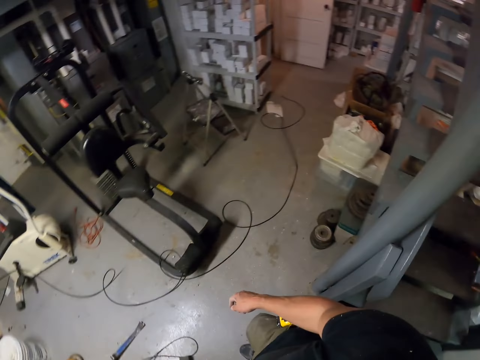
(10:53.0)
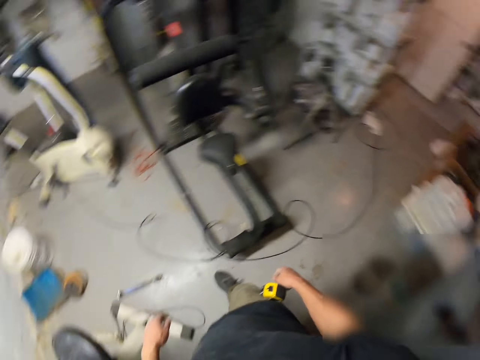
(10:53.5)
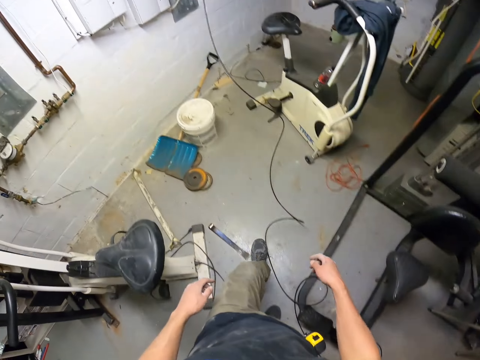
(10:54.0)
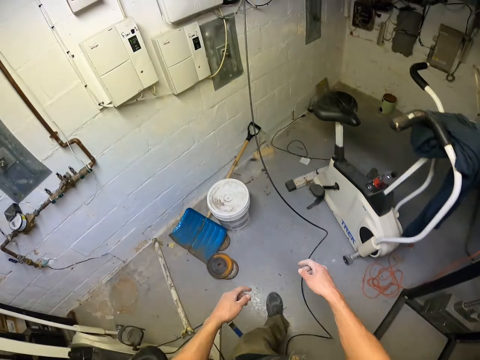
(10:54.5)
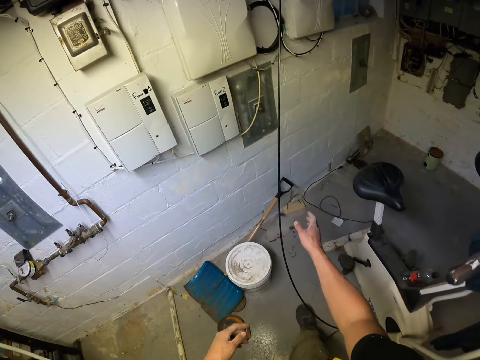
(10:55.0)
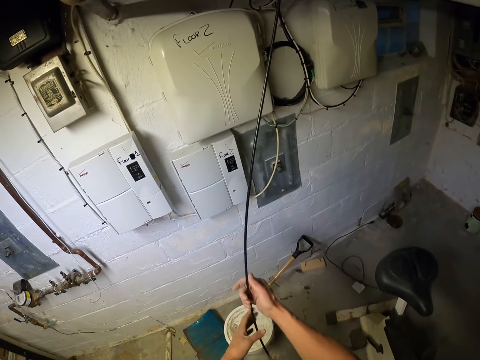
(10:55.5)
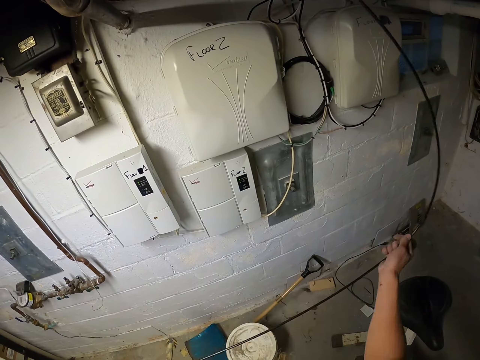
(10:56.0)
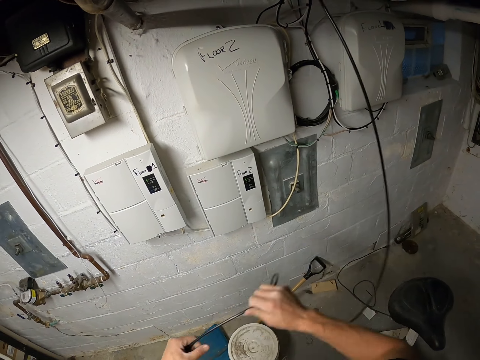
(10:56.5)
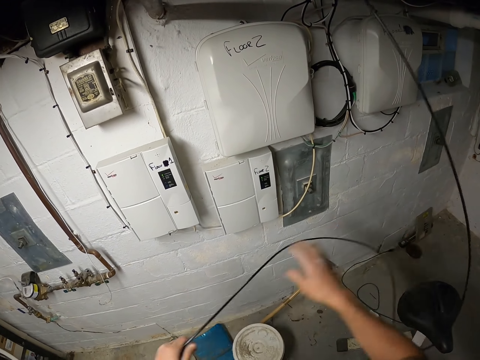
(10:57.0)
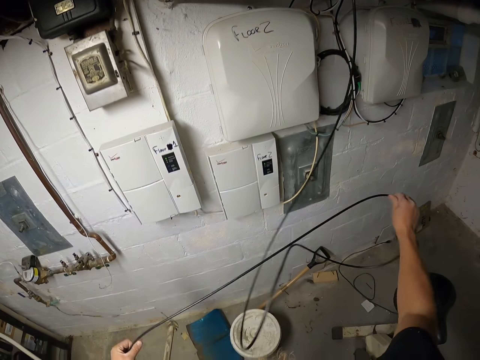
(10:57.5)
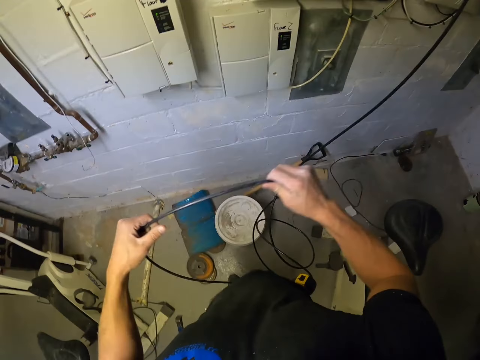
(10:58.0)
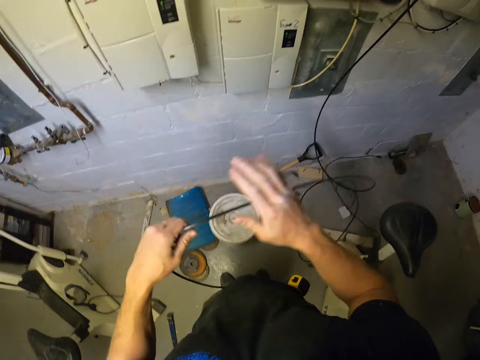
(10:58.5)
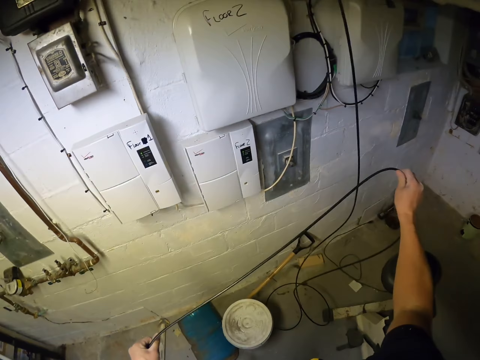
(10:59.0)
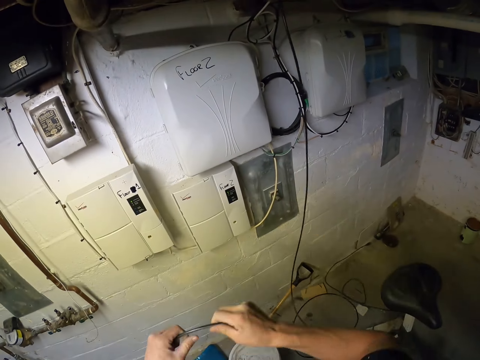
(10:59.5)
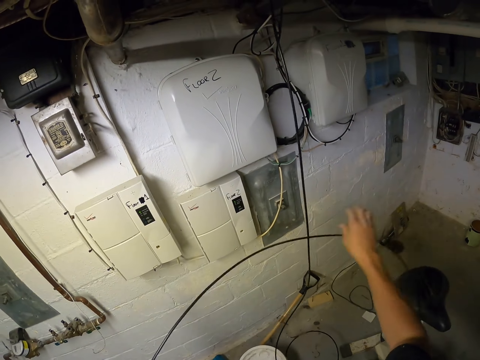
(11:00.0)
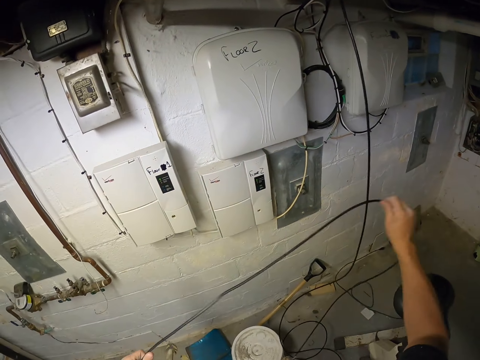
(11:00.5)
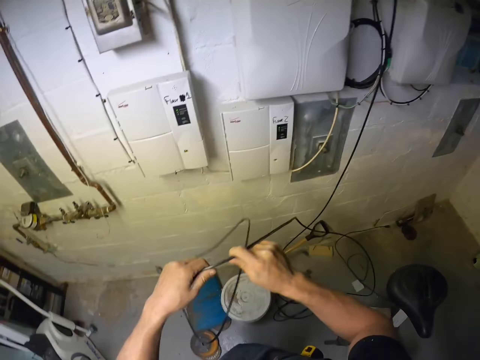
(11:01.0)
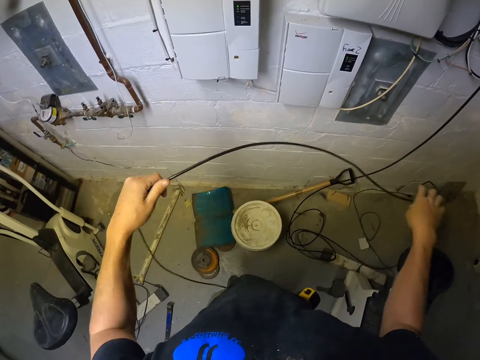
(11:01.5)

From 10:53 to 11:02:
The camera wearer adjusts the cable. They catch the hanging wire on the ceiling and pull the hanging wire.

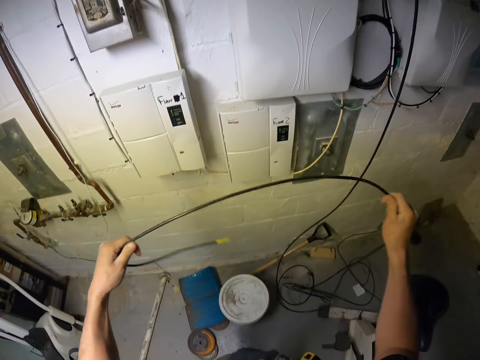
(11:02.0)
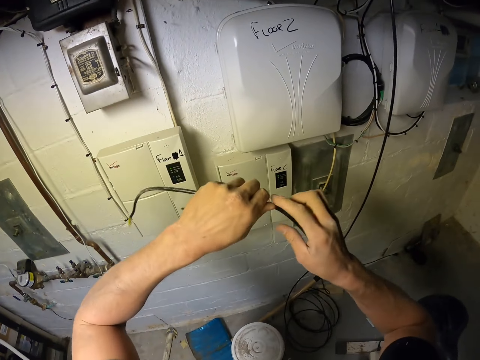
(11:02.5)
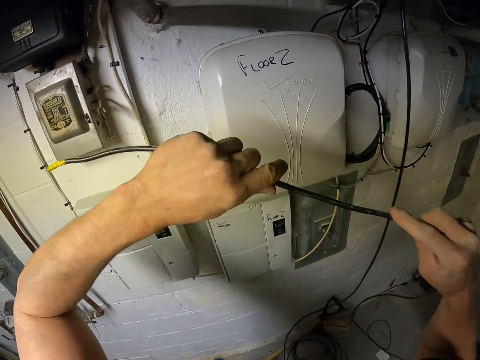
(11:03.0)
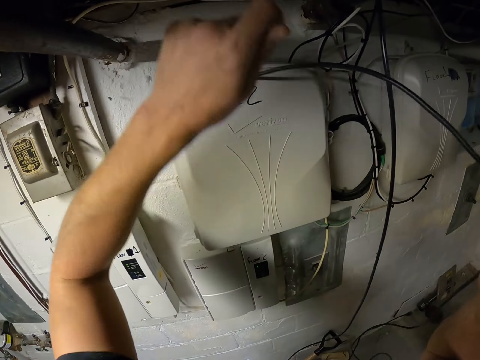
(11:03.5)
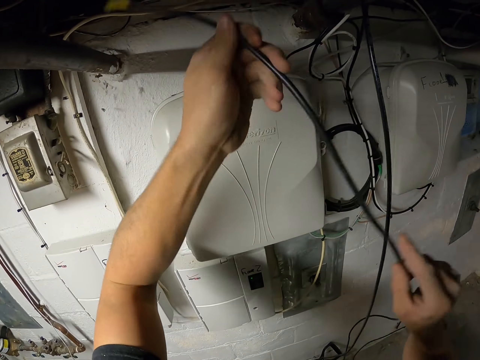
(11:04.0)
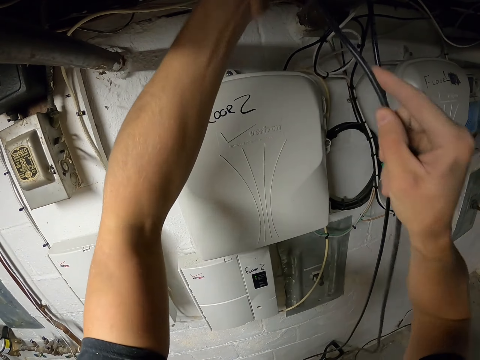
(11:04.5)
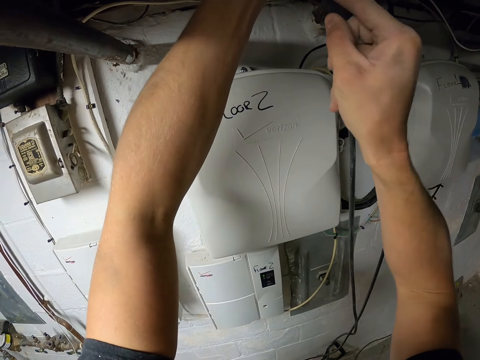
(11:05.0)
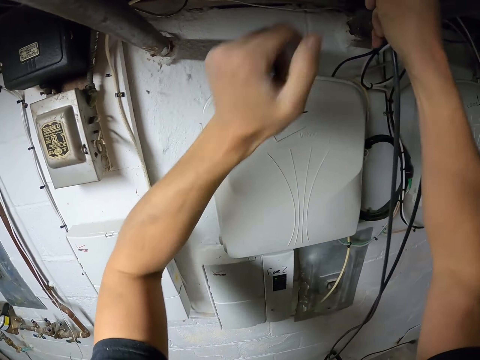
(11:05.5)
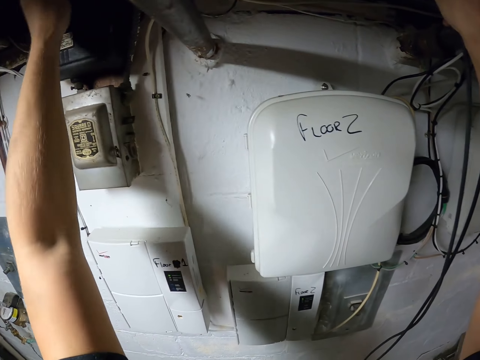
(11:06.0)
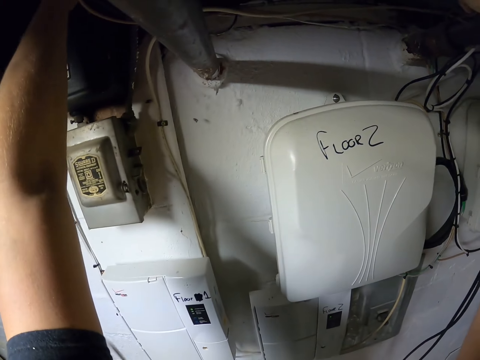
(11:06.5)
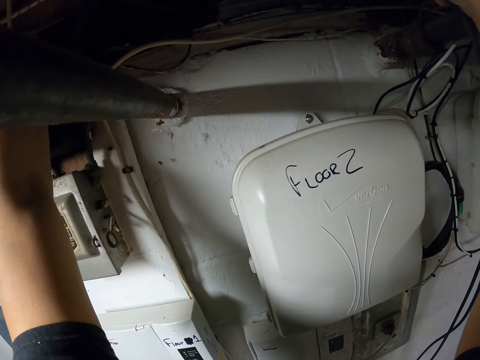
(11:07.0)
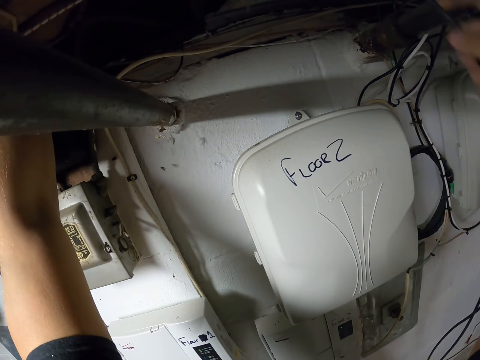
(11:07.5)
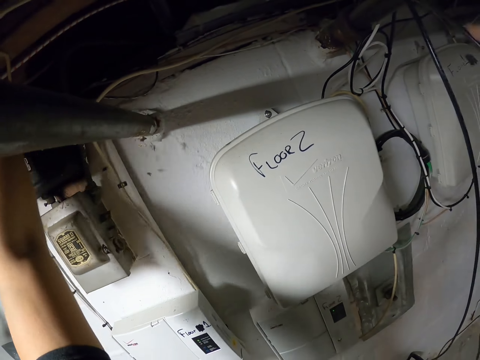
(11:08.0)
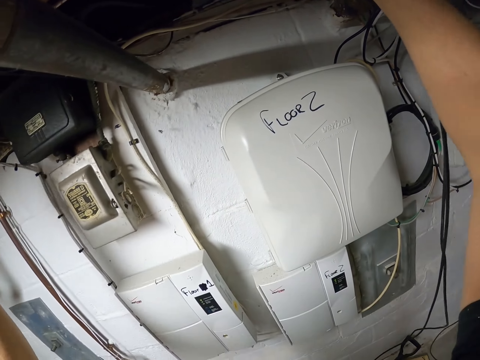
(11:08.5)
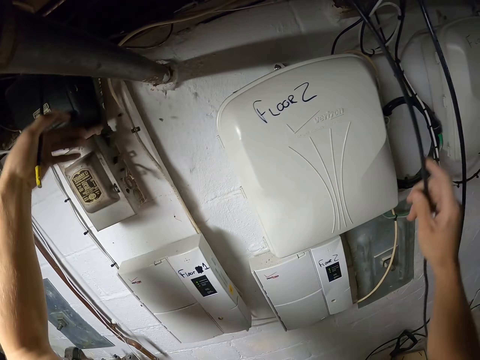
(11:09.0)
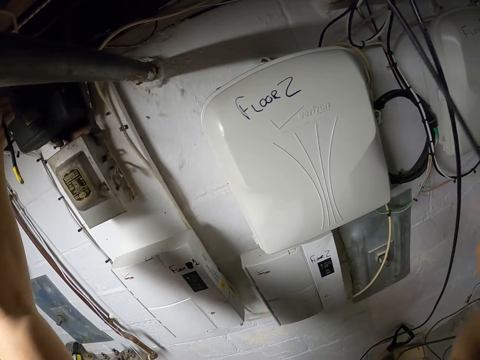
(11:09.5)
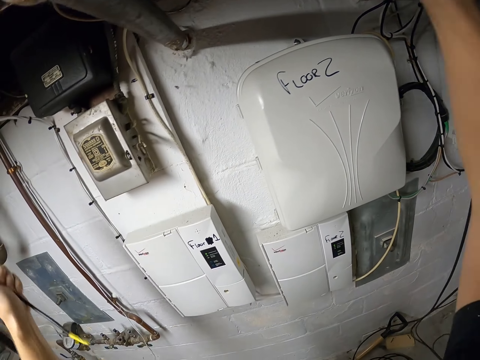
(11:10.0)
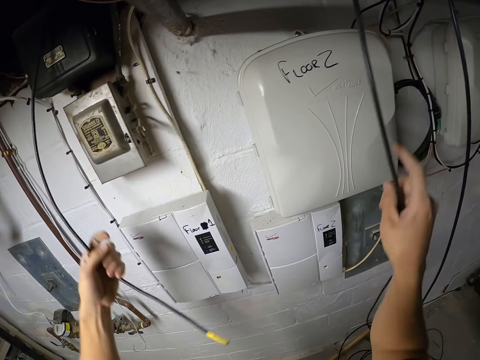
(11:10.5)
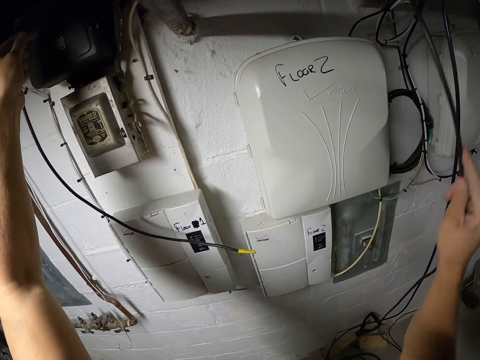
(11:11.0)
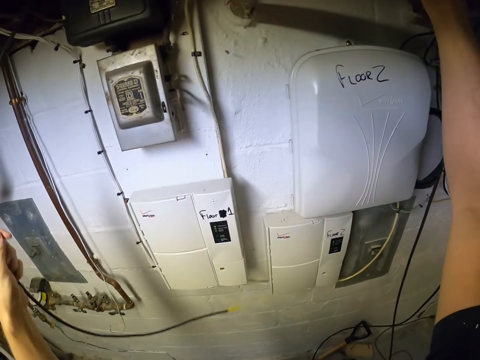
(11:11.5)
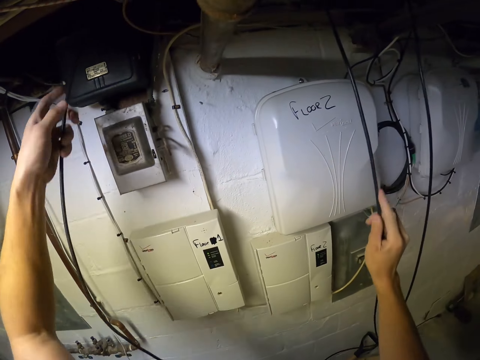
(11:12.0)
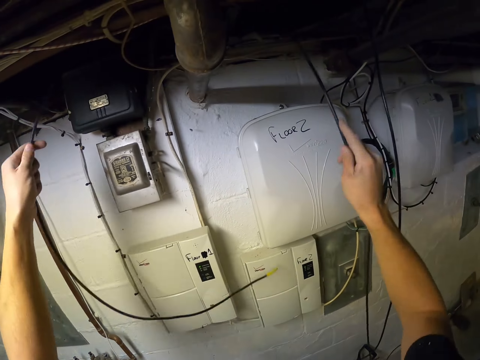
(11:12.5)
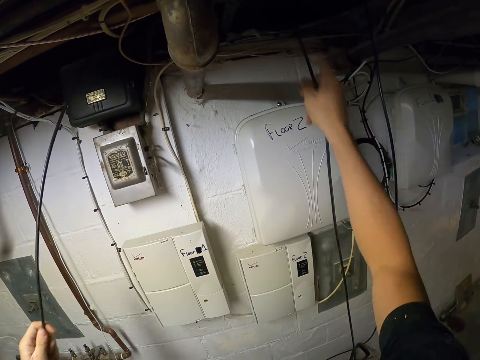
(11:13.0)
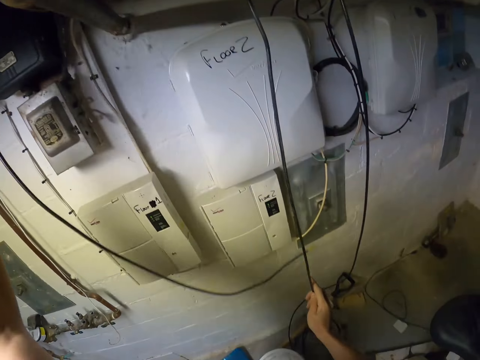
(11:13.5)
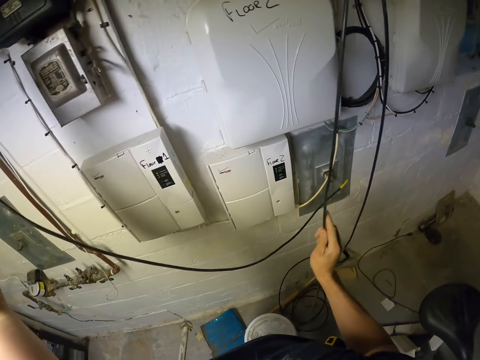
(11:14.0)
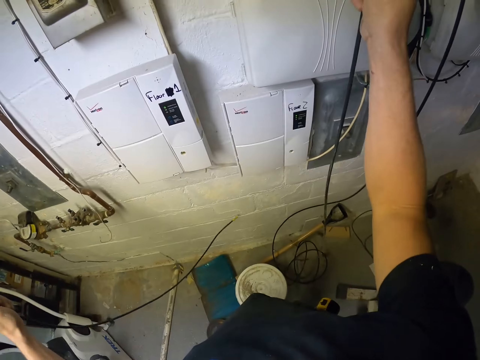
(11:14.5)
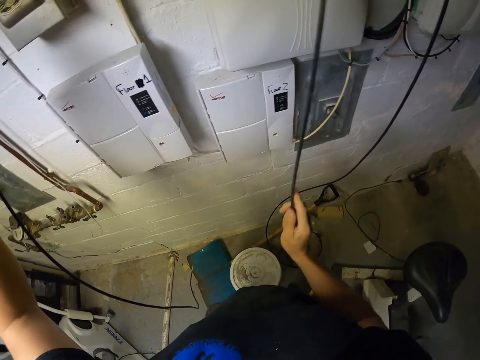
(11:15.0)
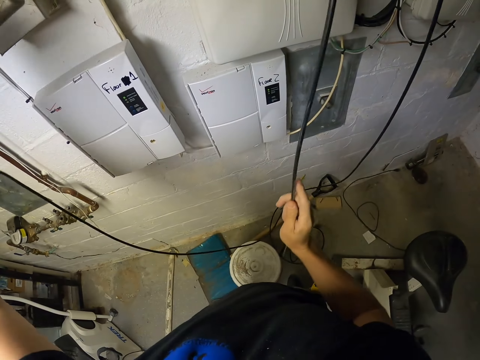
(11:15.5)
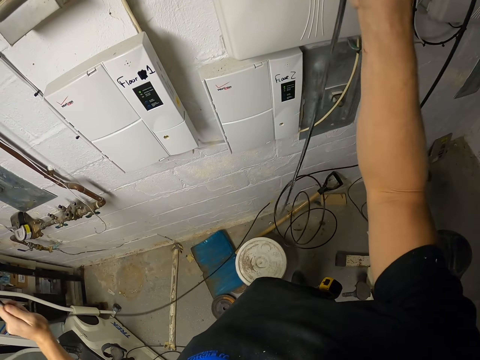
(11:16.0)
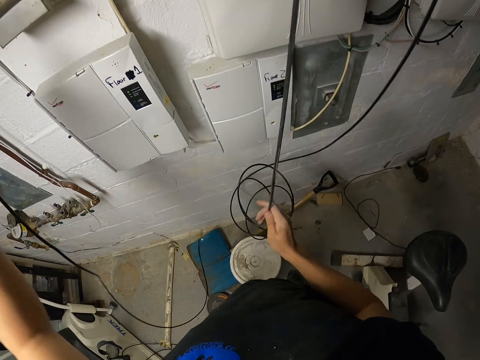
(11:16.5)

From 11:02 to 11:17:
The camera wearer fixes the hanging wire to the ceiling. They put the cable through the ceiling. They pull the wire to pass through the ceiling. They adjust the cable.

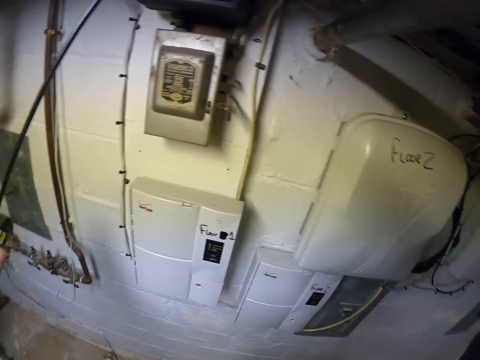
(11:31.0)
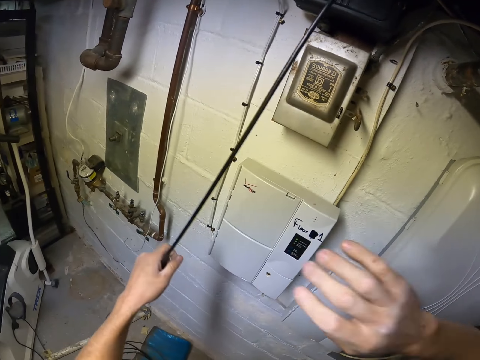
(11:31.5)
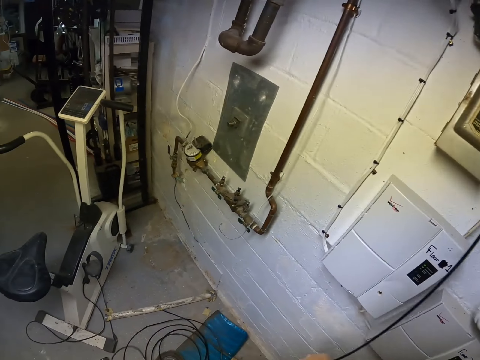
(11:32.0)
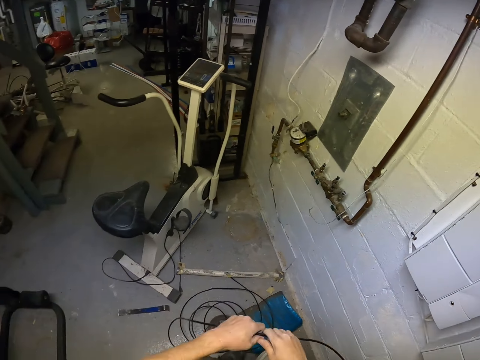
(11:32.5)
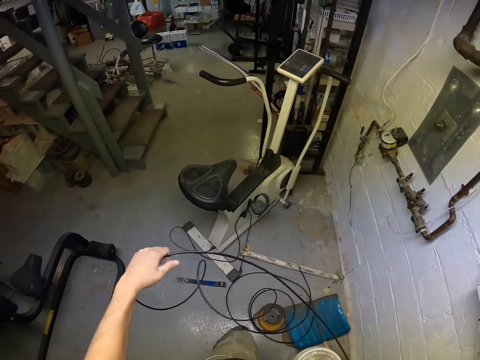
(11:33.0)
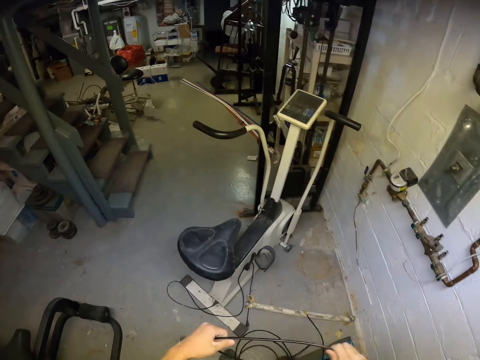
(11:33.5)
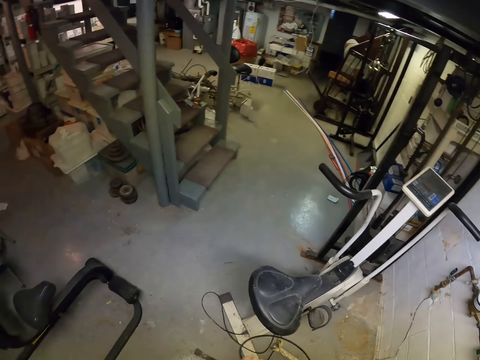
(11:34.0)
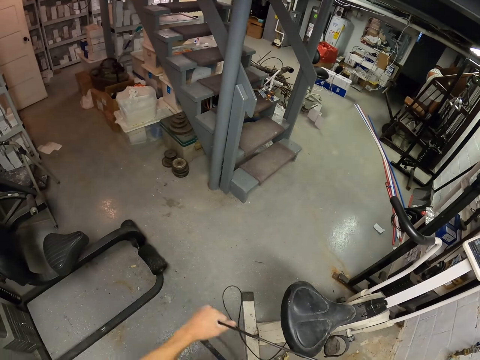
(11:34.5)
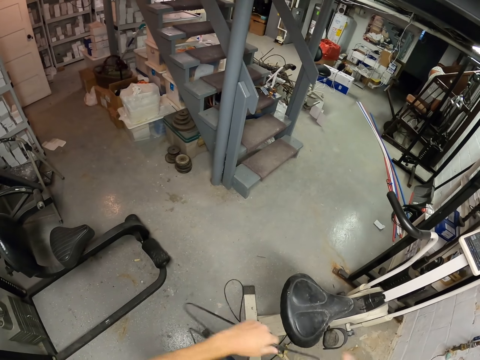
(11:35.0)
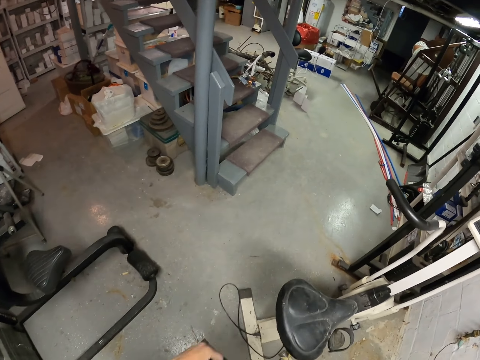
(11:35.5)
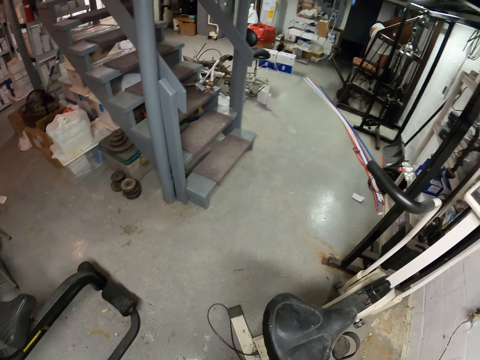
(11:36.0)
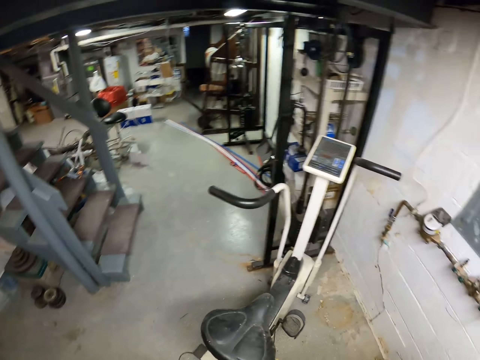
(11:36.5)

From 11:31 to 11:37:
The camera wearer pulls the wire.
